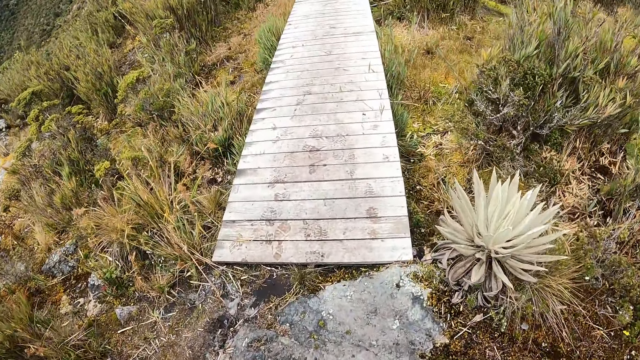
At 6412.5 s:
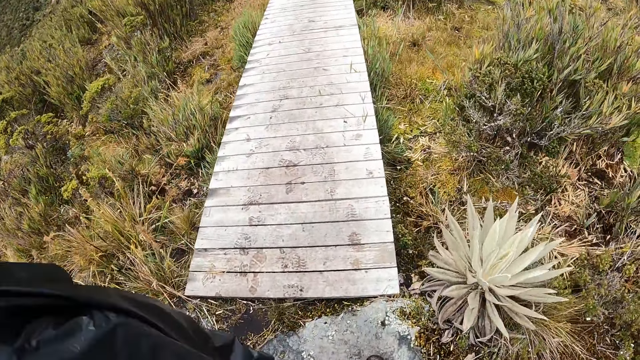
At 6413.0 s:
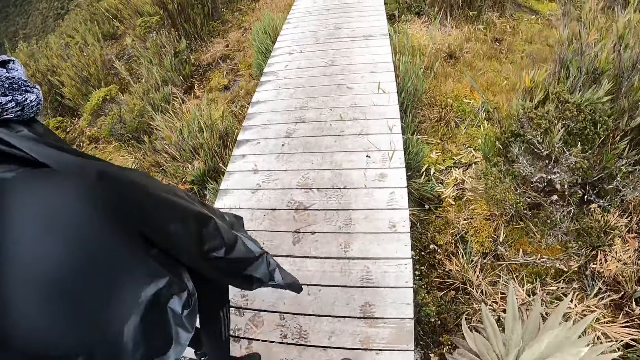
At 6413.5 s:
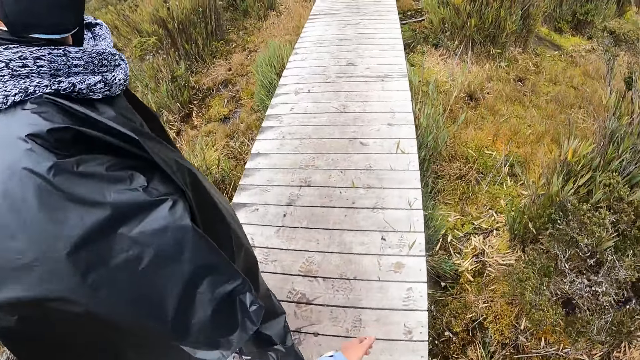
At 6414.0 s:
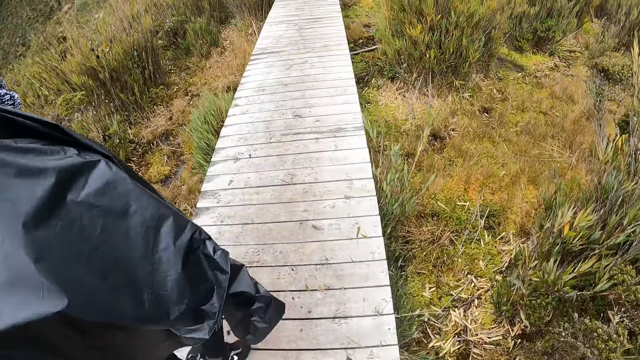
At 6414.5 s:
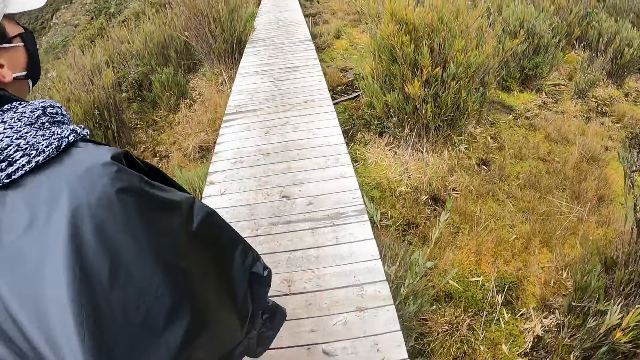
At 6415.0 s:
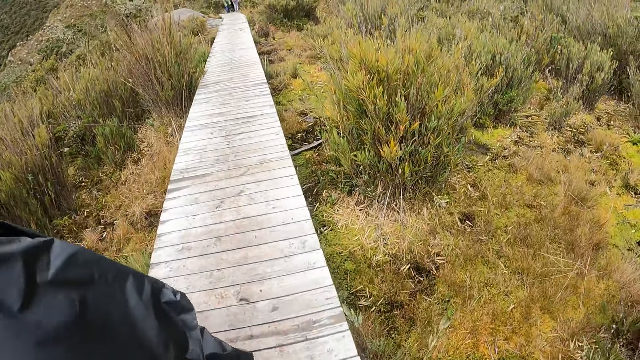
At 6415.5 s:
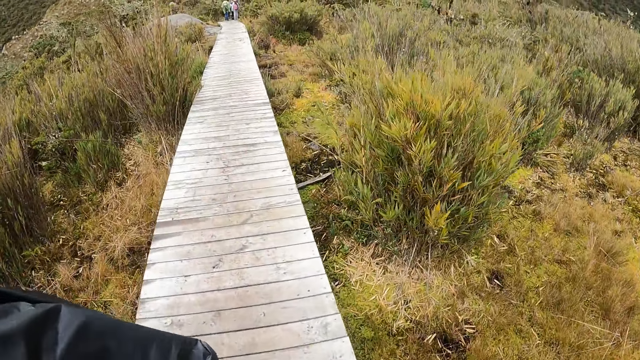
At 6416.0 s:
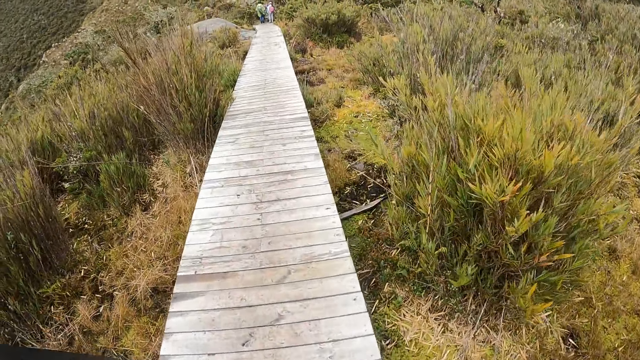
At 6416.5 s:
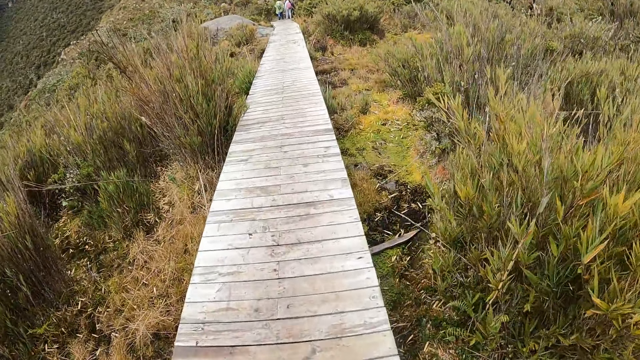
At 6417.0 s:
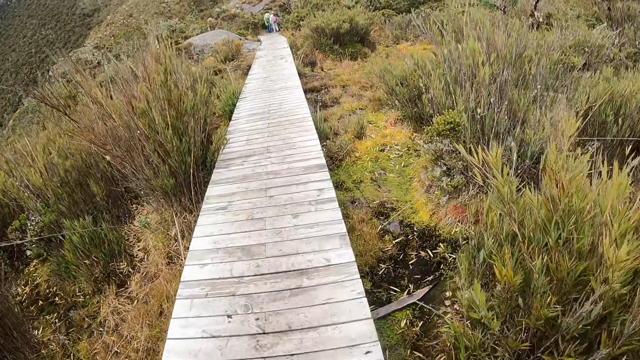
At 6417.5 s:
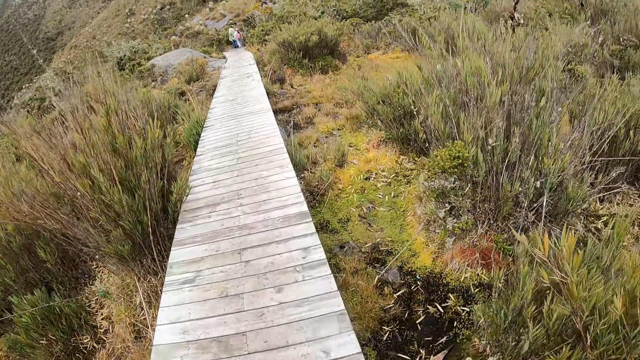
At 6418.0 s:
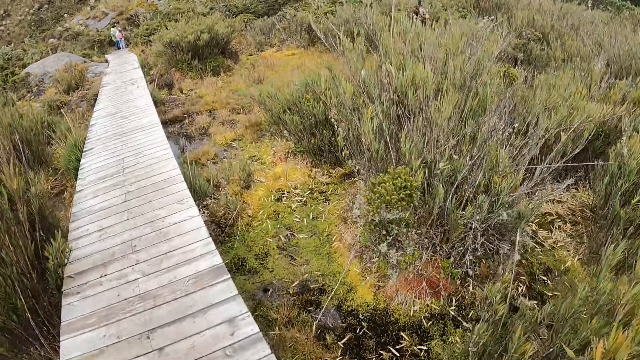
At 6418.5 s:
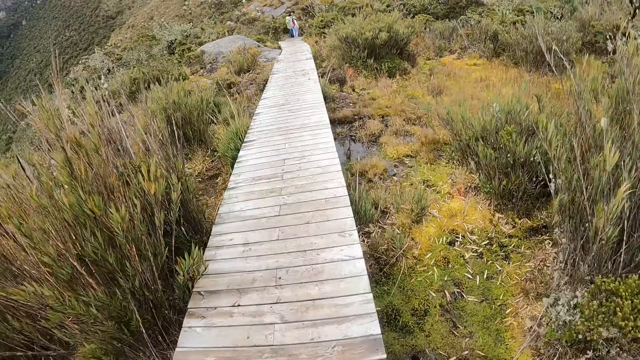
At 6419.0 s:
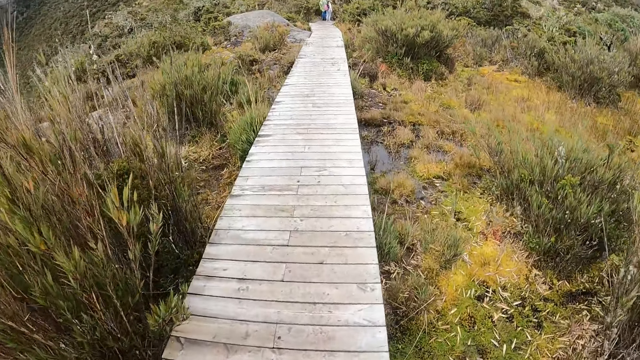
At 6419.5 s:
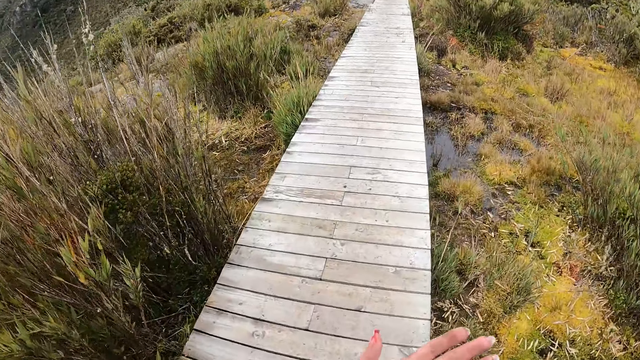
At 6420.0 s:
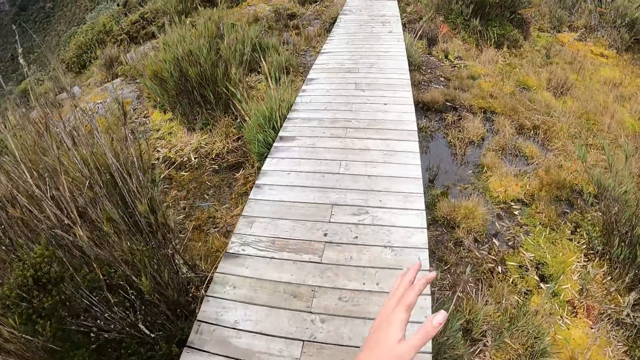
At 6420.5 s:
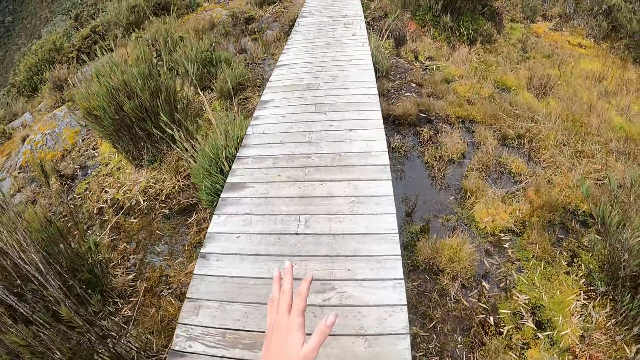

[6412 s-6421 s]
The camera wearer walks.

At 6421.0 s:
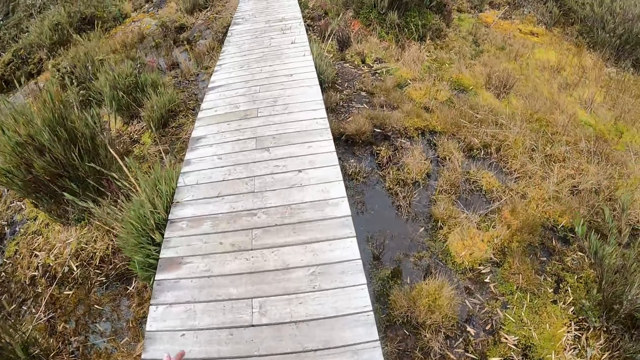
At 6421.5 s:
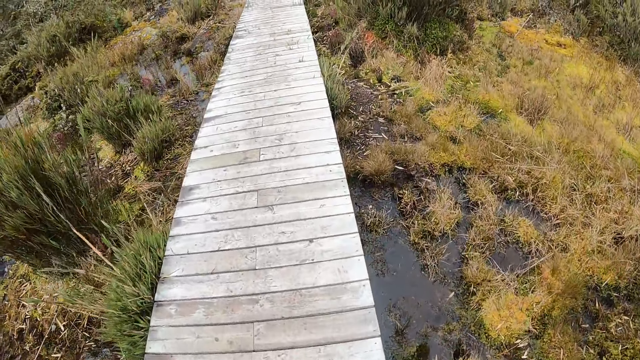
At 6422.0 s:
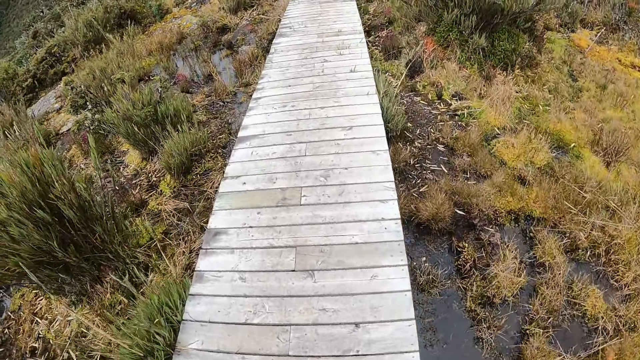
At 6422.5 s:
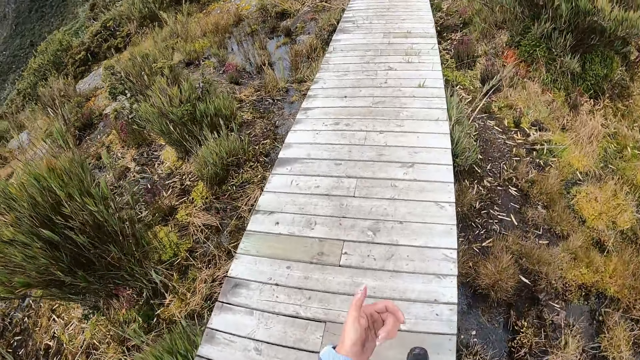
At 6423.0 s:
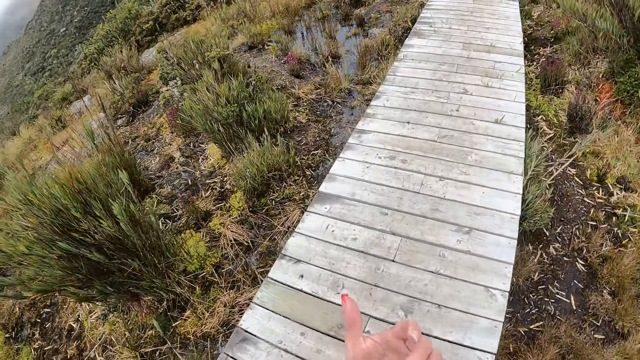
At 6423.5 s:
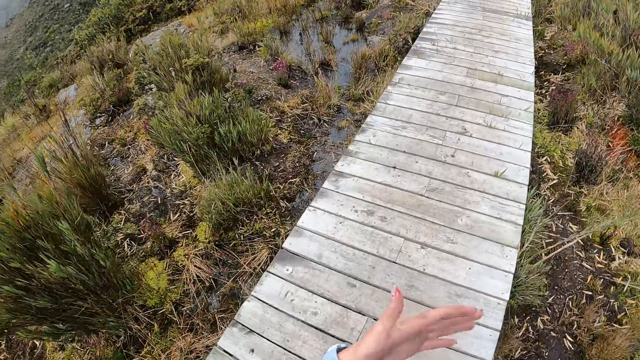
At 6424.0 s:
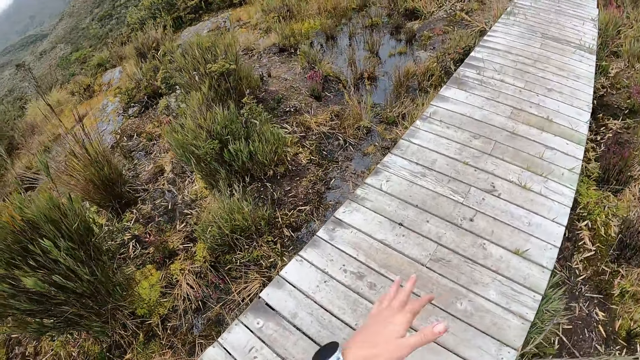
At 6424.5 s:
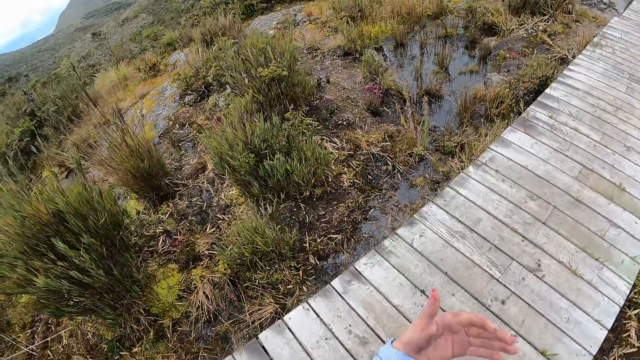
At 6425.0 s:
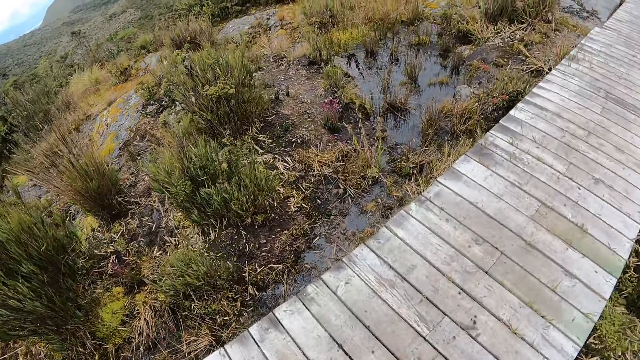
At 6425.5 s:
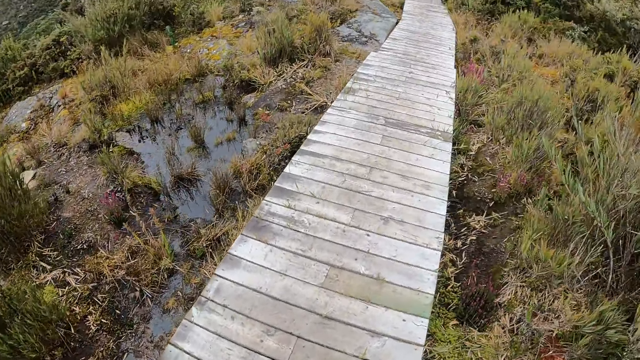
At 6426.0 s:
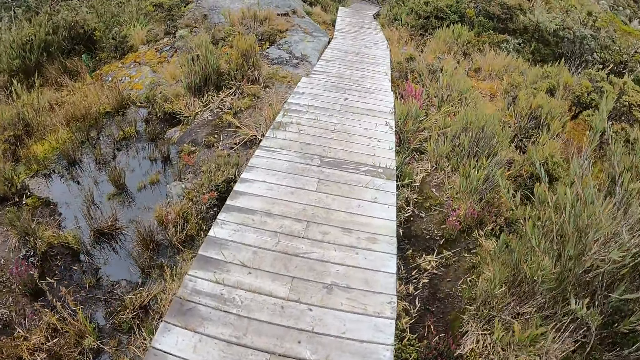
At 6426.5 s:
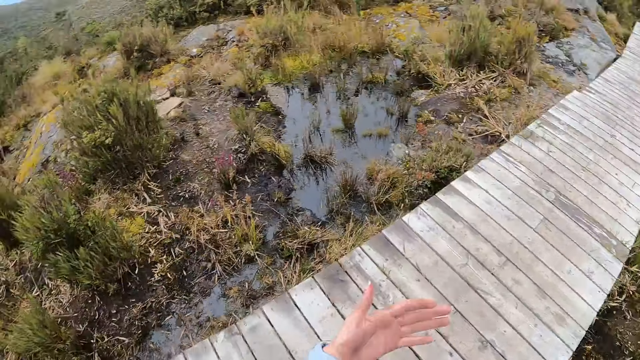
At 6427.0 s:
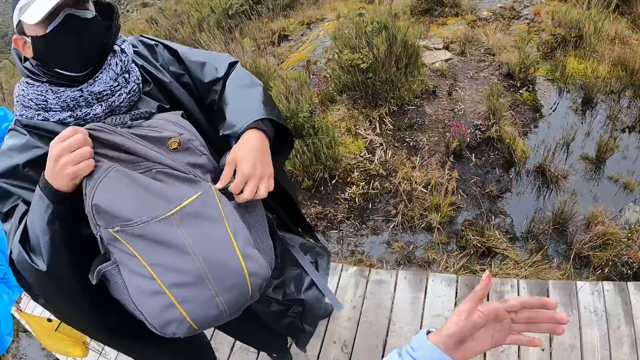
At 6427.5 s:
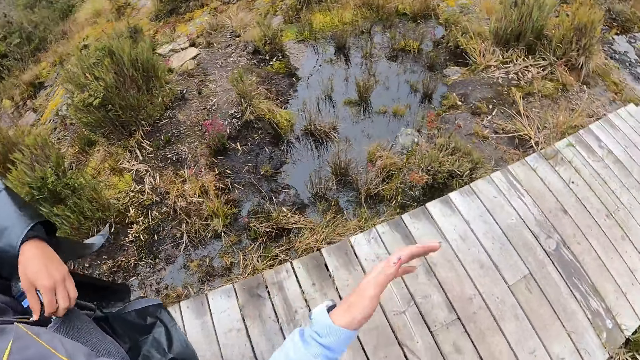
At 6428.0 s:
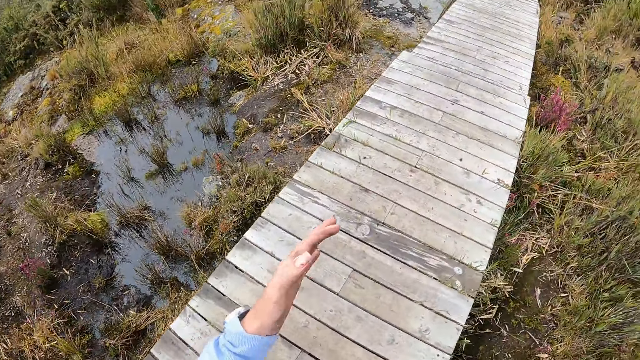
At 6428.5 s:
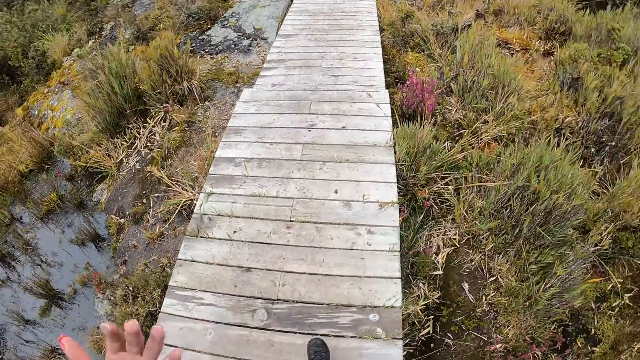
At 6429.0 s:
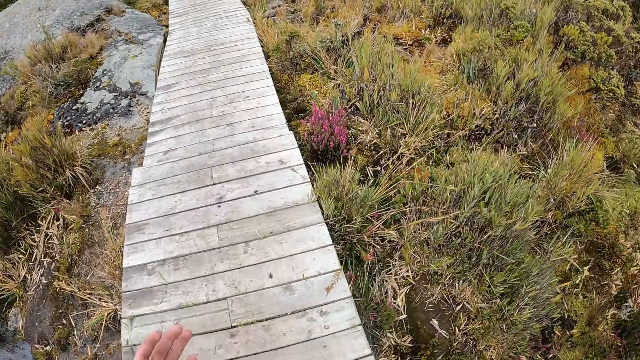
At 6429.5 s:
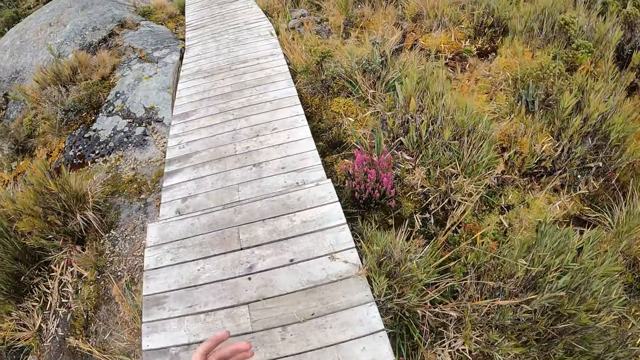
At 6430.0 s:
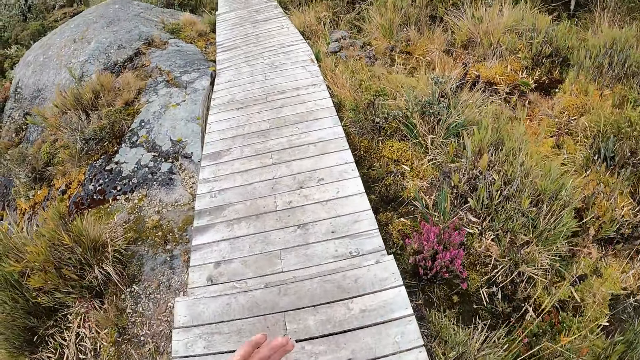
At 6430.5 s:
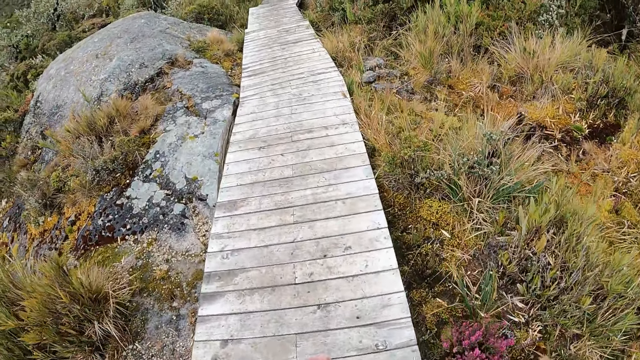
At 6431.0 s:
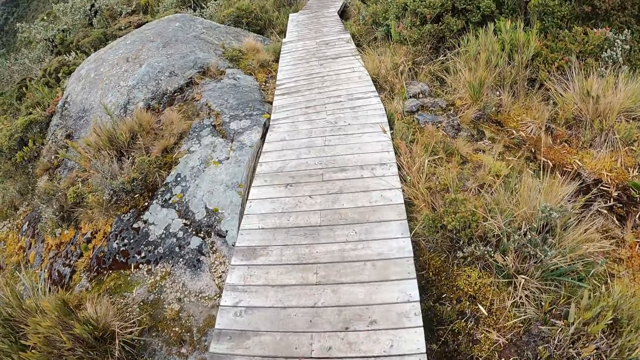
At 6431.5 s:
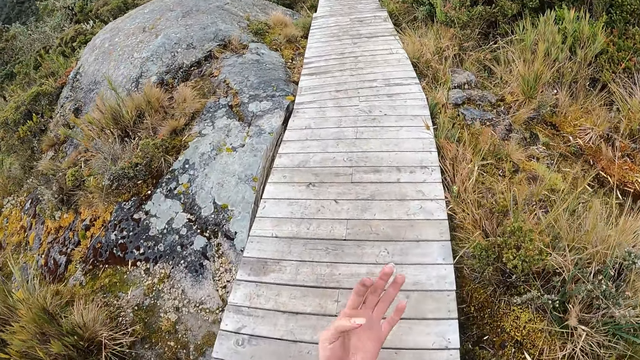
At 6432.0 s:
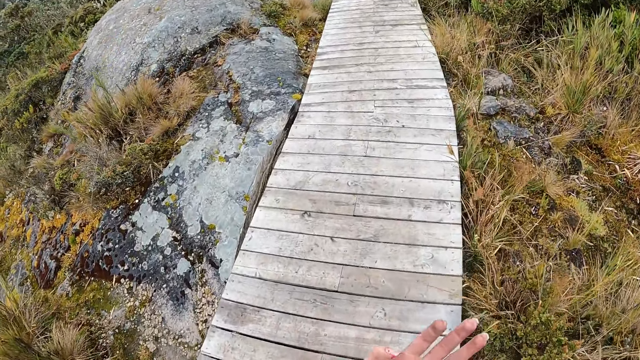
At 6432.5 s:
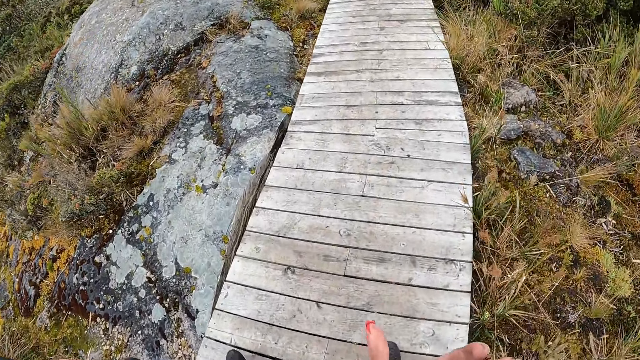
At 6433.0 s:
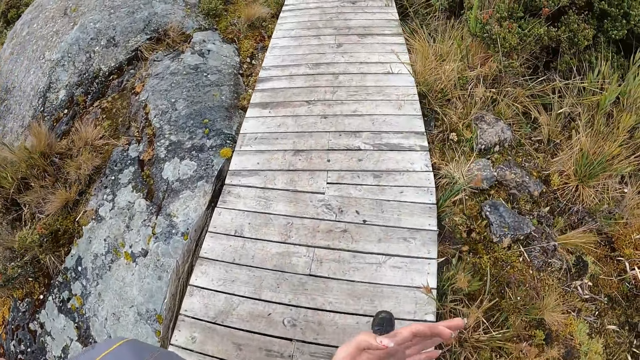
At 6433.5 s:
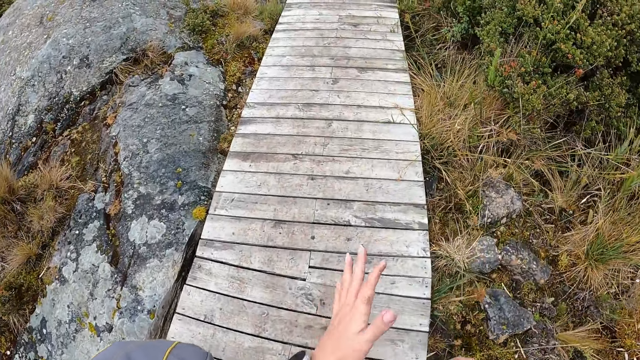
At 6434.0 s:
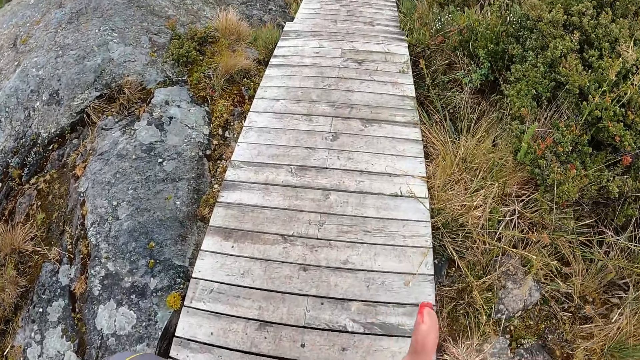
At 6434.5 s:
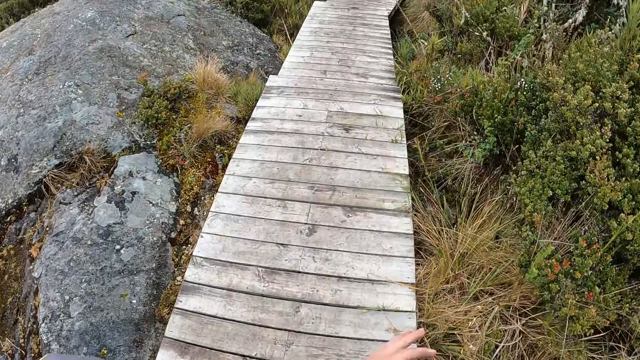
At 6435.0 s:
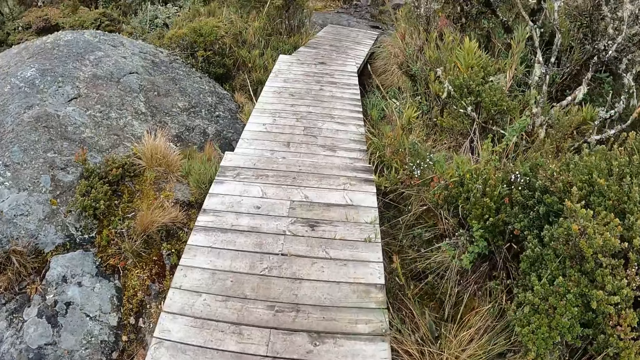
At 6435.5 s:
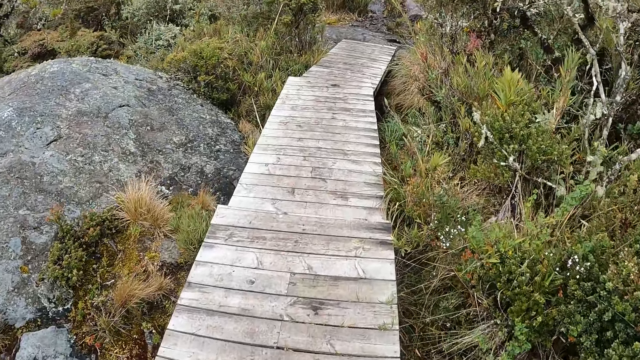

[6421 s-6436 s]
The camera wearer looks at the hand. They walk. They look around. They shake the hand. They walk.
